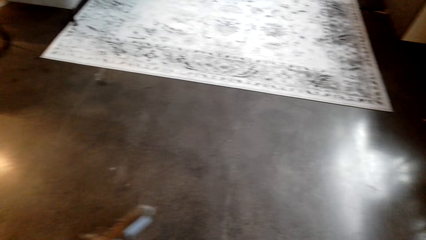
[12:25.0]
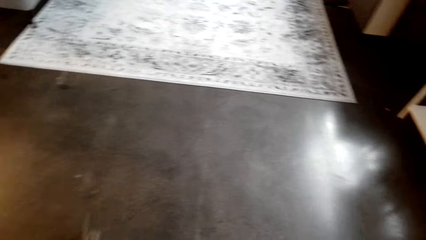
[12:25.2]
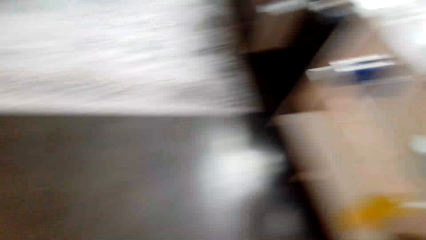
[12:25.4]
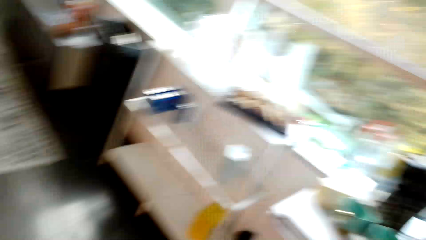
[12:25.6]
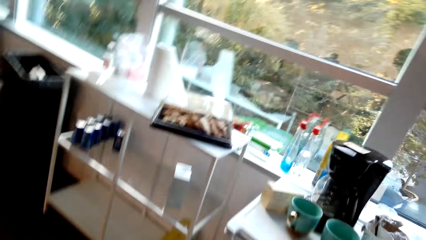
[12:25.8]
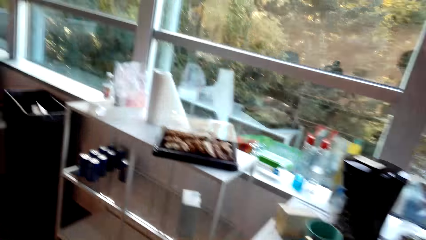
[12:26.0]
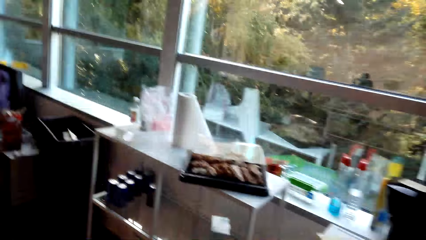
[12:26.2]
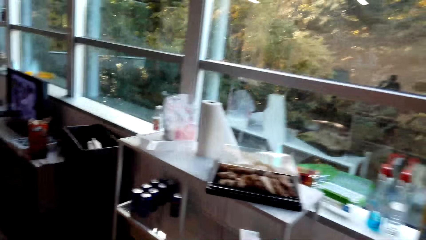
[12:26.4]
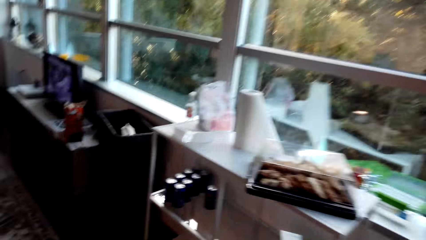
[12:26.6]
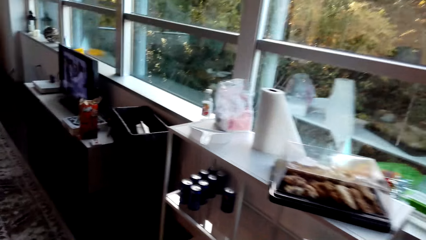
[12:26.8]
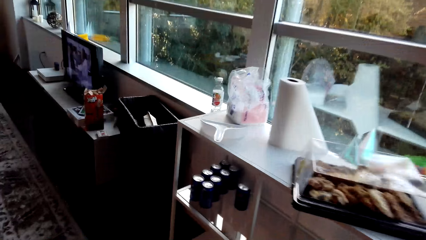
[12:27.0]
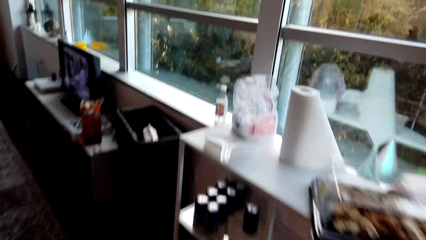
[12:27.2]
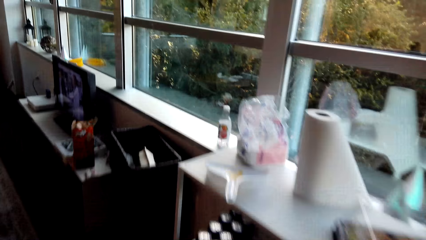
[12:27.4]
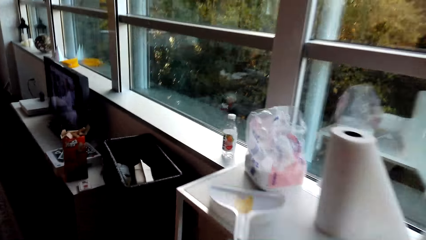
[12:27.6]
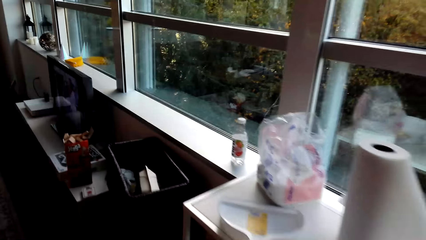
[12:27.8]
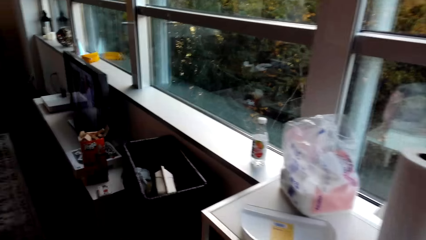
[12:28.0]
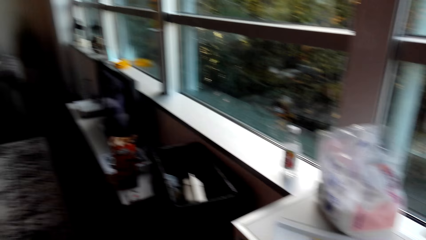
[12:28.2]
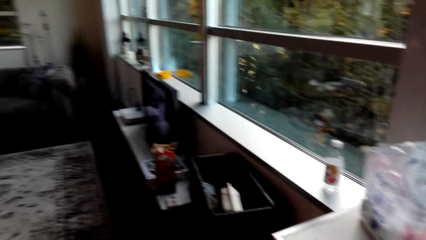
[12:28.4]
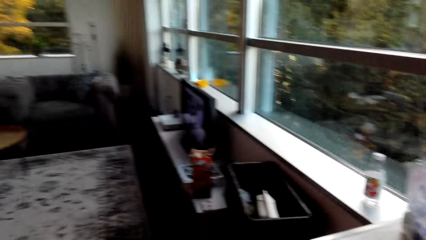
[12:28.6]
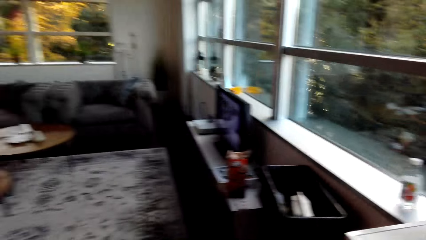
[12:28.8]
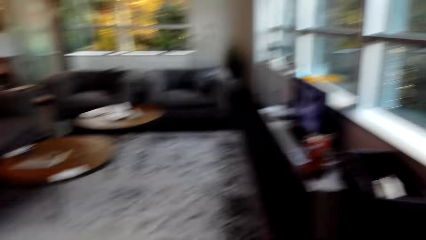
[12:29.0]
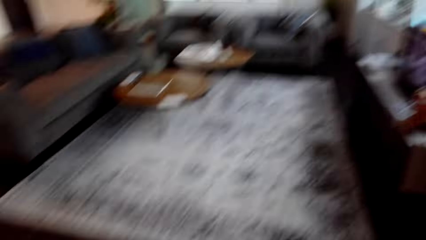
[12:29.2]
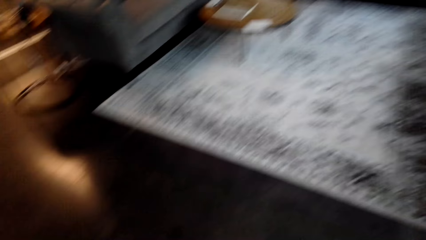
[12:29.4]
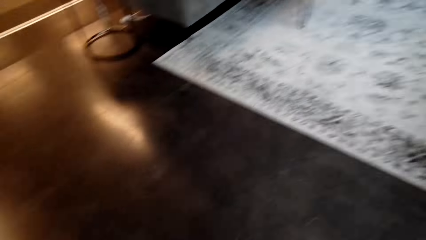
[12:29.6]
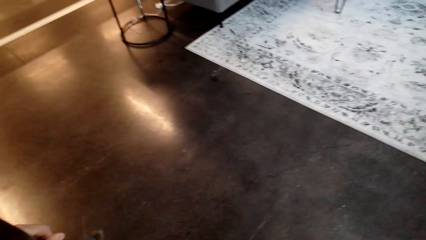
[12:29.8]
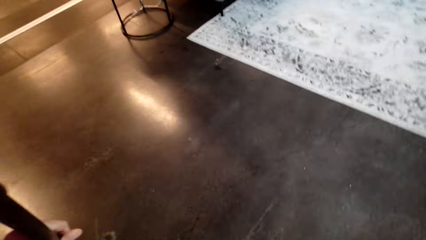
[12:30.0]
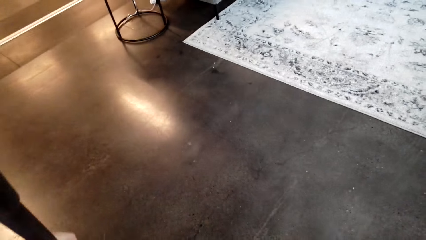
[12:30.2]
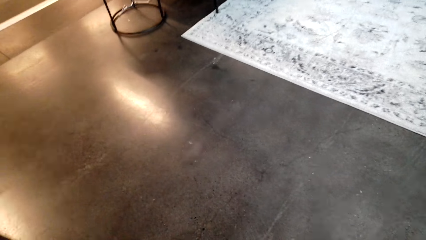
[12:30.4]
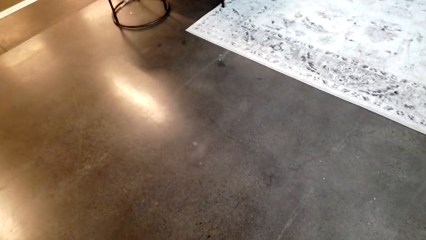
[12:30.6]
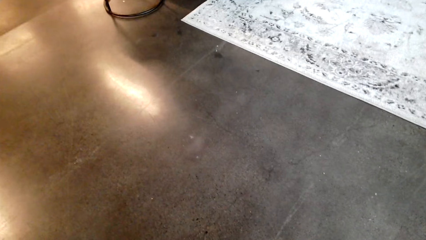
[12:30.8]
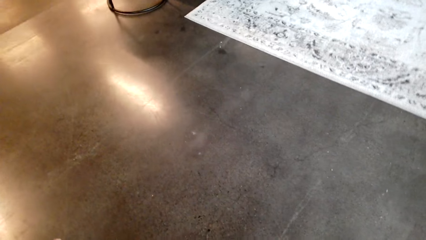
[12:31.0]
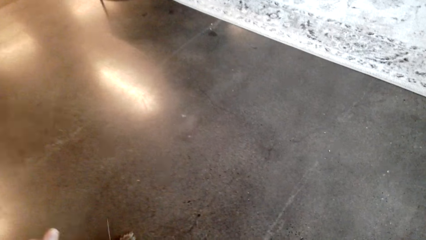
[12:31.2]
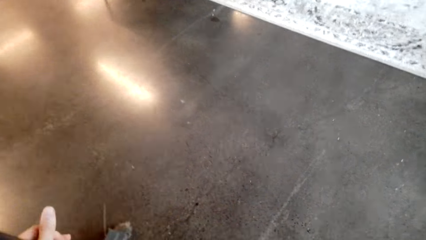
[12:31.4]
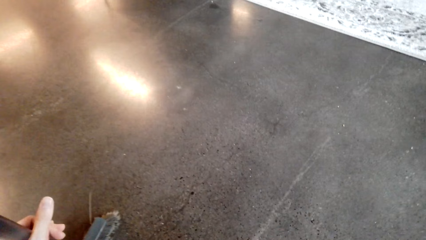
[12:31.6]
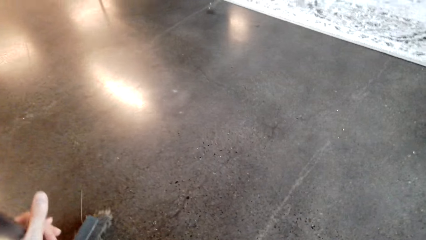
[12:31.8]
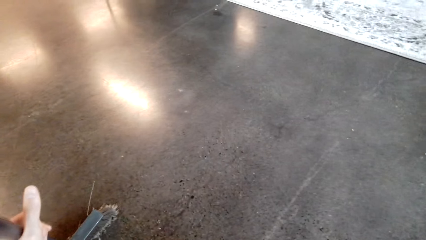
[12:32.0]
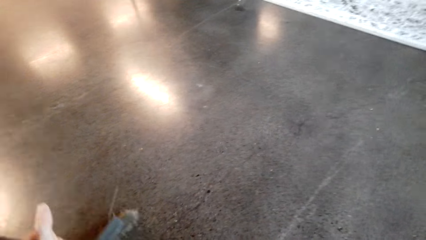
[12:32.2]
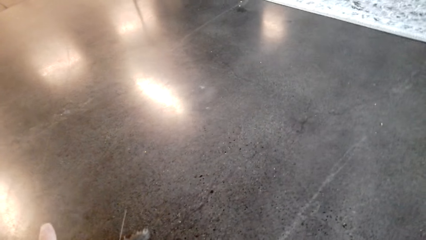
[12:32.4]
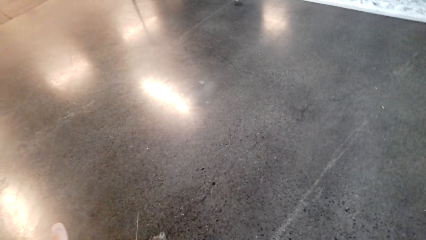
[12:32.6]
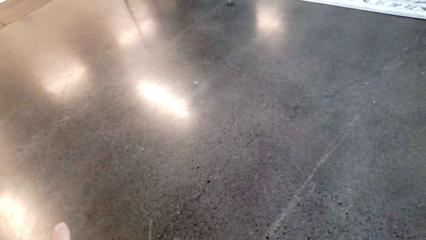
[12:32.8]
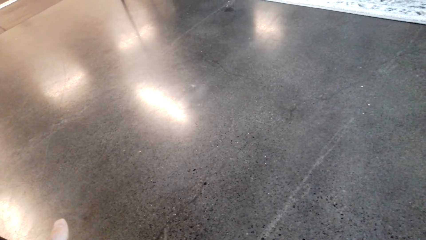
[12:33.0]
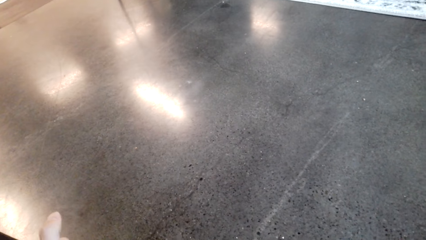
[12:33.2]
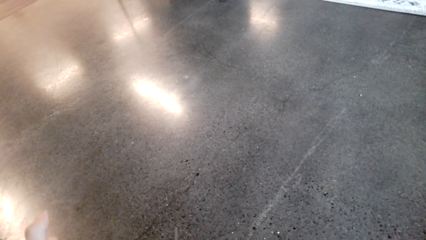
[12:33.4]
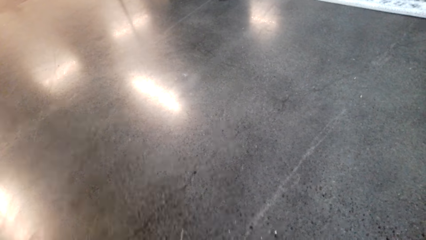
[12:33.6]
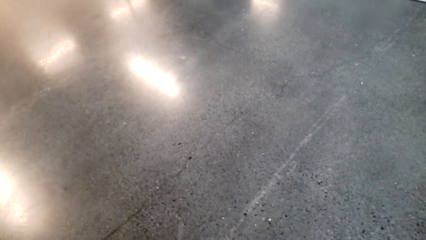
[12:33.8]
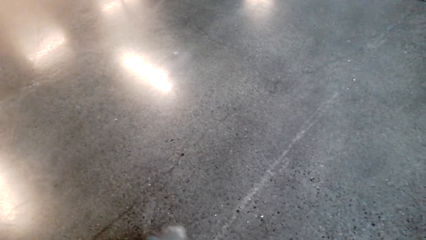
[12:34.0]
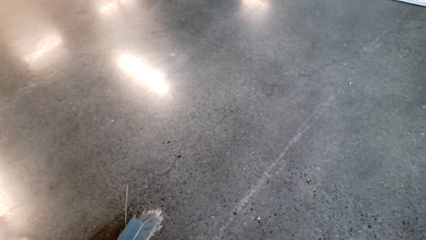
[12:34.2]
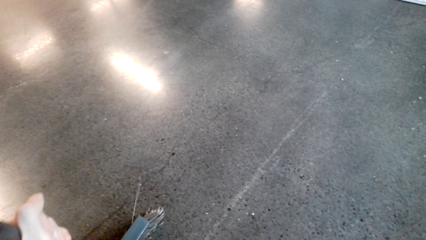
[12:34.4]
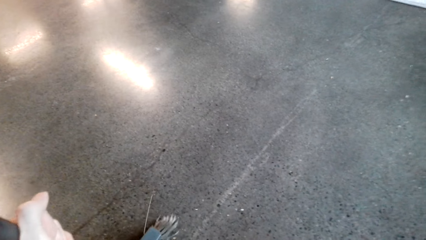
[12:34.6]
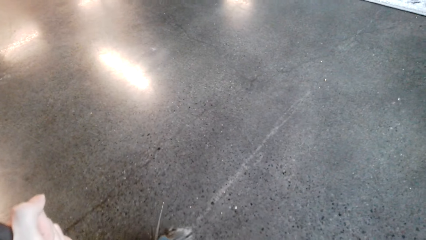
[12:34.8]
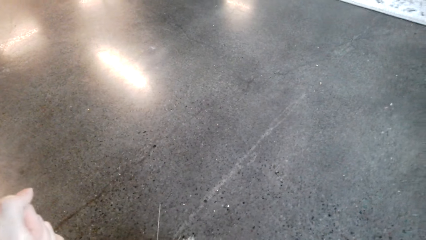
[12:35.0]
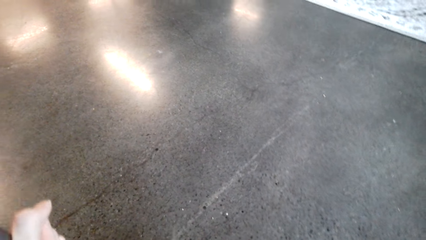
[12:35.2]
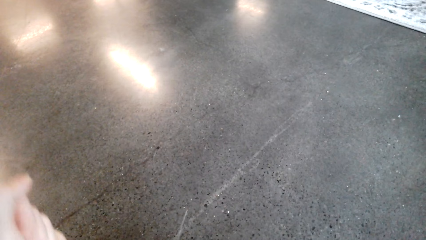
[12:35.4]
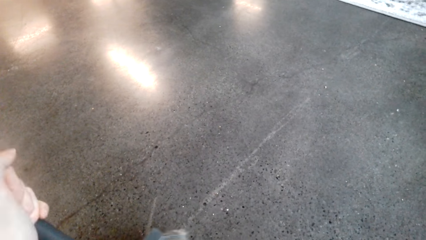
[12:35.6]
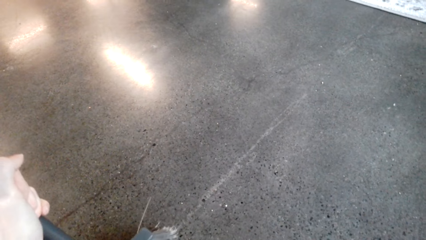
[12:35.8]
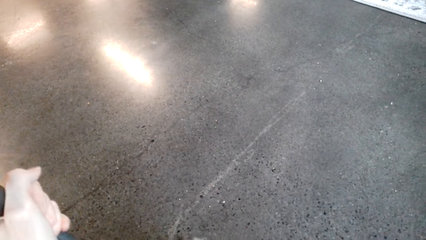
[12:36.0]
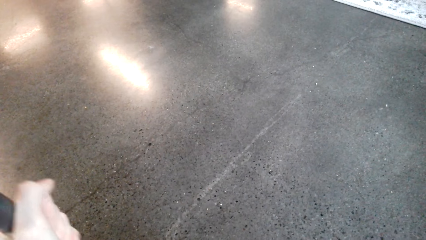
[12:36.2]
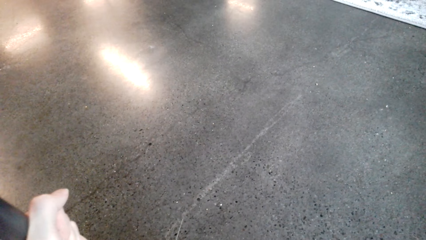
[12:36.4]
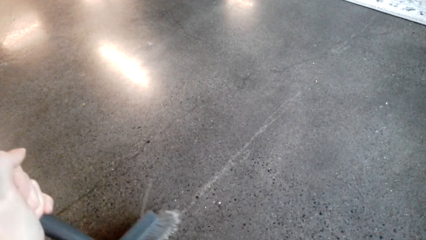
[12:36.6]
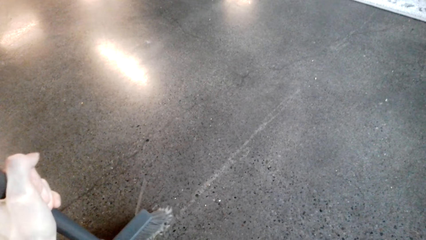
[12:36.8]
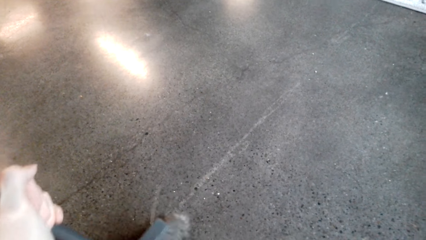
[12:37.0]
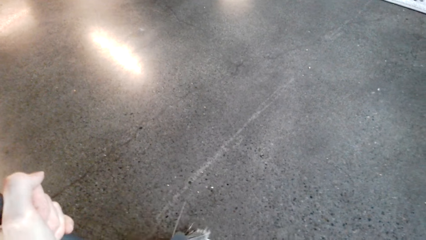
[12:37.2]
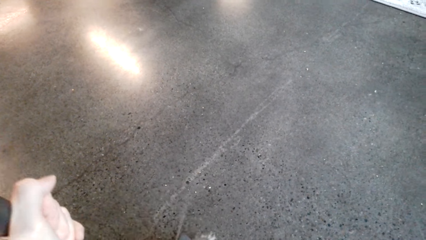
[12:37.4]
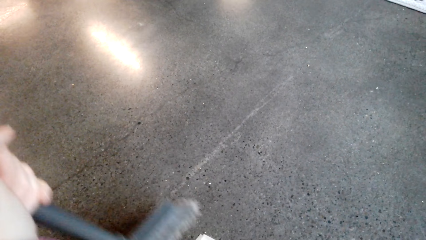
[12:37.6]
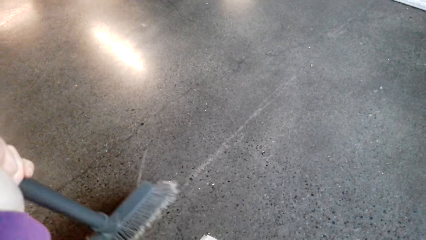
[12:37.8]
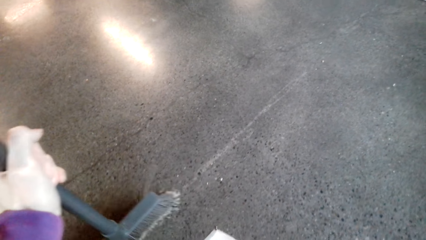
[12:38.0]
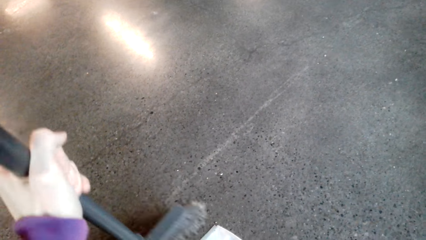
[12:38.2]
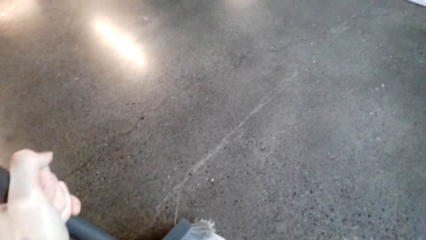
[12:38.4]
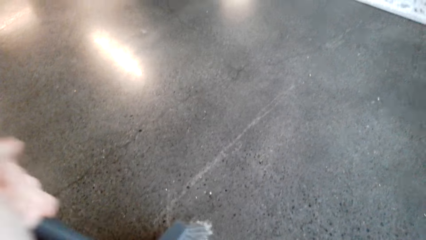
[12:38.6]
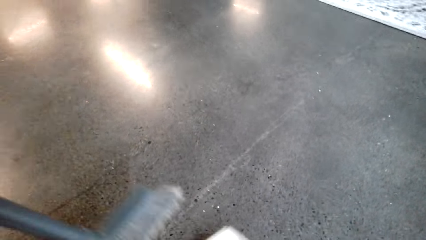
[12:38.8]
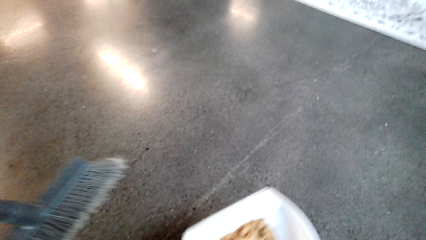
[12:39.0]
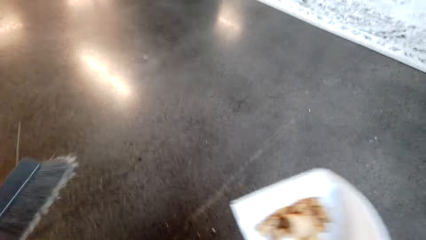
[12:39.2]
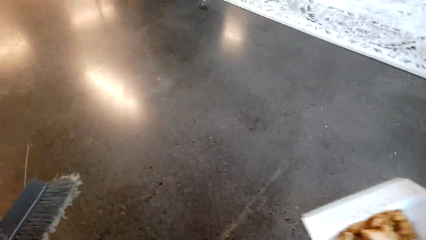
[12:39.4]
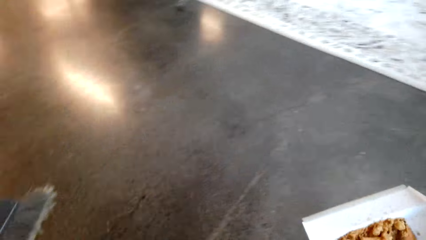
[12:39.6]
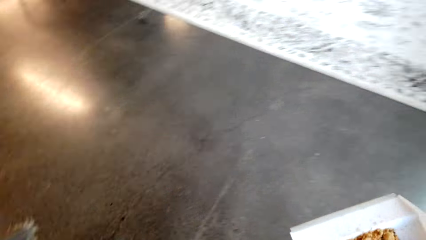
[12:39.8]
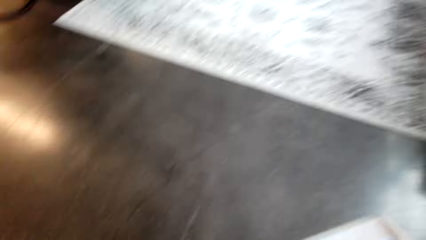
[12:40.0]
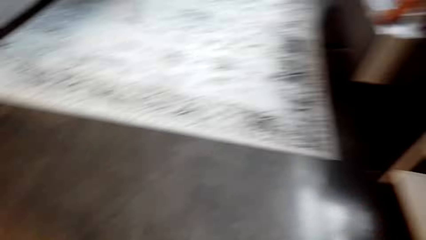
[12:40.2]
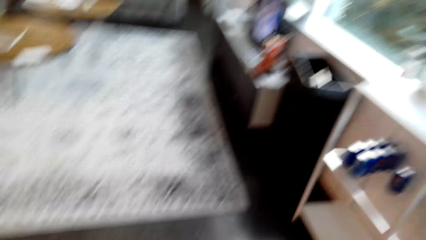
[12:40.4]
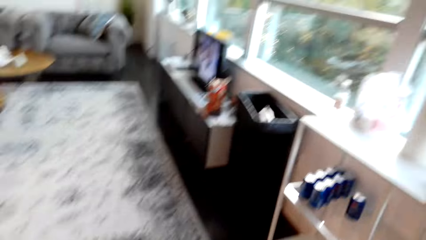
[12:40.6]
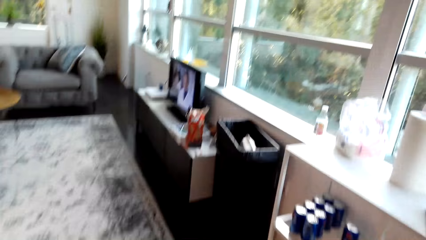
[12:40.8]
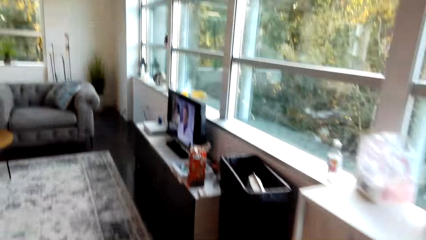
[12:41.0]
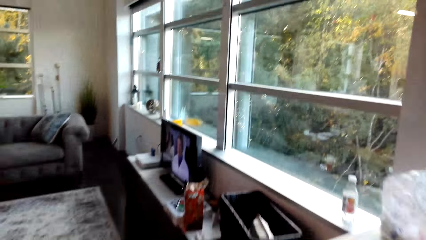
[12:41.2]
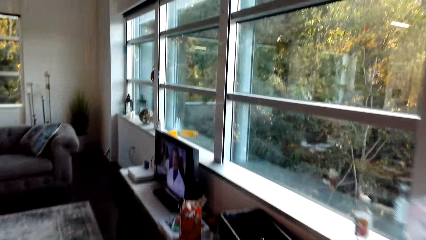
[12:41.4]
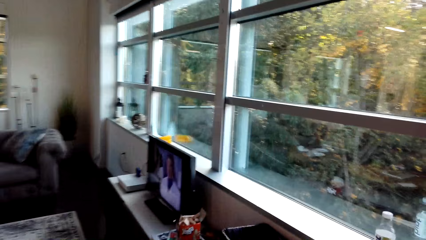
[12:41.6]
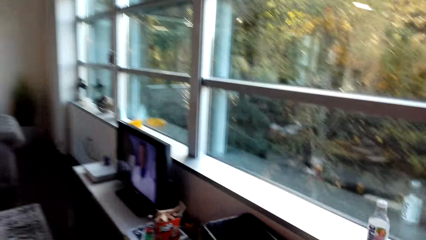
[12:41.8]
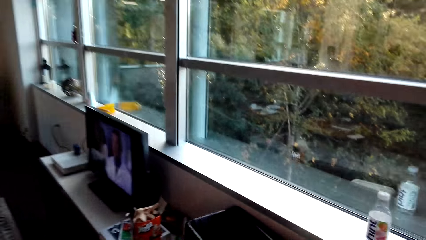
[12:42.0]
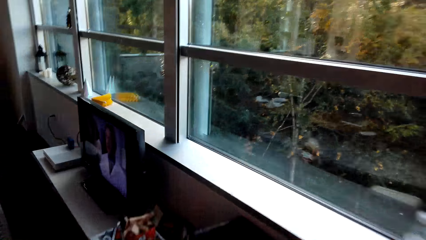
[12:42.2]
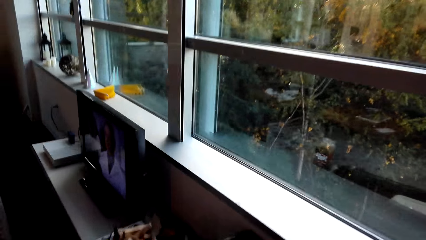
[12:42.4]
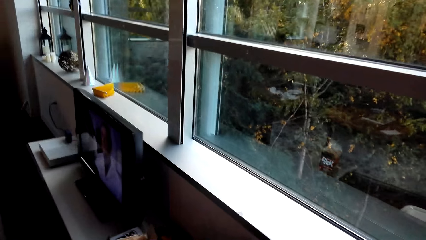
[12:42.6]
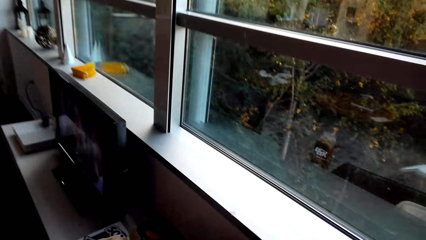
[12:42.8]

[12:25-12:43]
The camera wearer walks in the house. They take a dustpan. They move in the house. They sweep the floor. They sweep trash into the dustpan. They hold the broom. They walk in the house.
